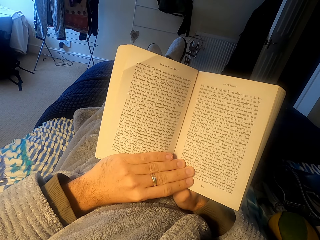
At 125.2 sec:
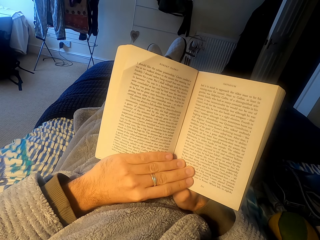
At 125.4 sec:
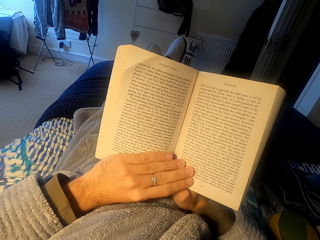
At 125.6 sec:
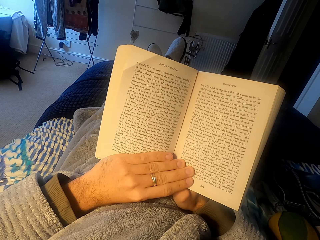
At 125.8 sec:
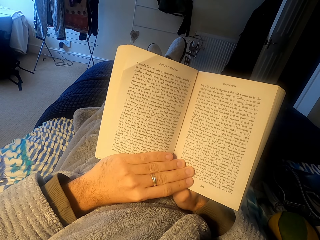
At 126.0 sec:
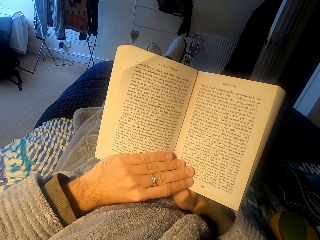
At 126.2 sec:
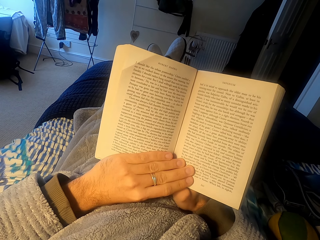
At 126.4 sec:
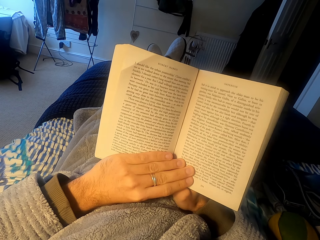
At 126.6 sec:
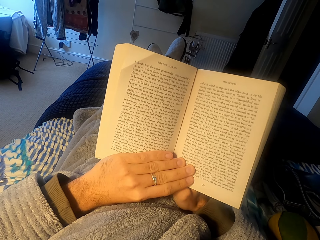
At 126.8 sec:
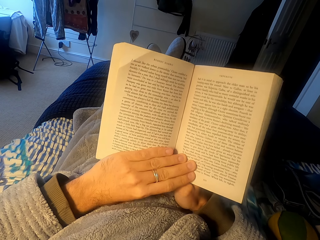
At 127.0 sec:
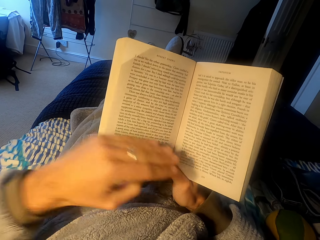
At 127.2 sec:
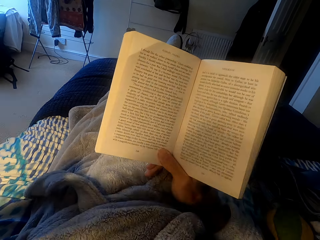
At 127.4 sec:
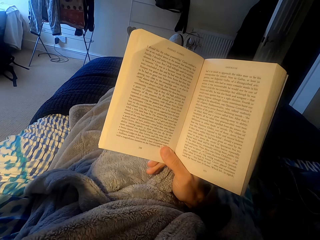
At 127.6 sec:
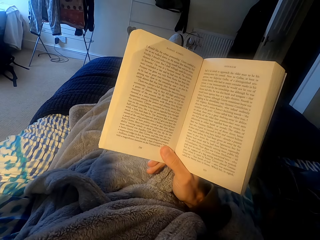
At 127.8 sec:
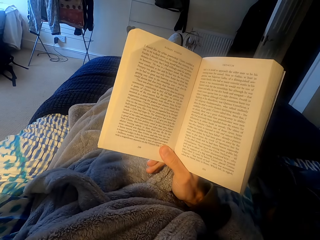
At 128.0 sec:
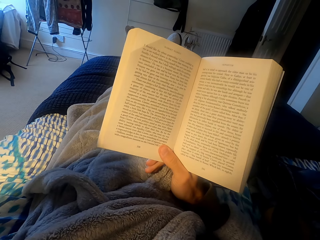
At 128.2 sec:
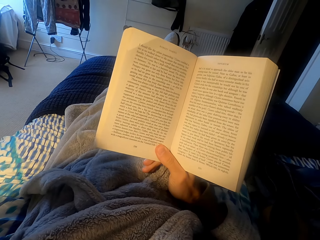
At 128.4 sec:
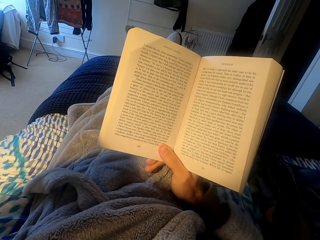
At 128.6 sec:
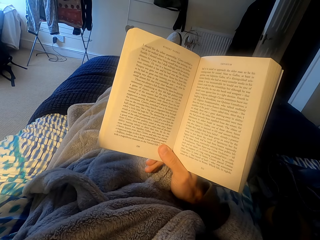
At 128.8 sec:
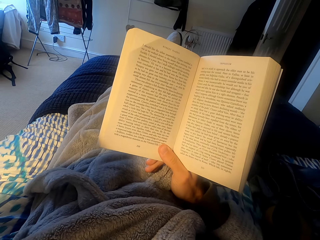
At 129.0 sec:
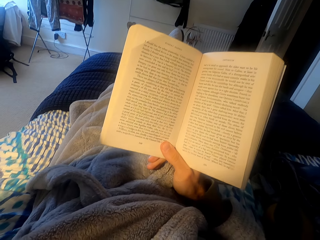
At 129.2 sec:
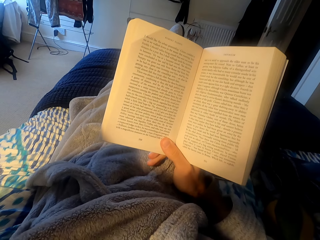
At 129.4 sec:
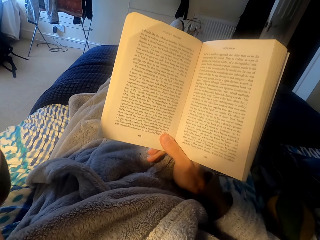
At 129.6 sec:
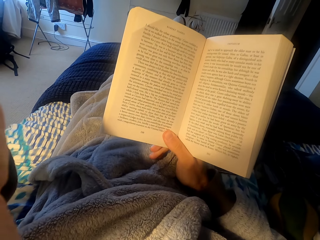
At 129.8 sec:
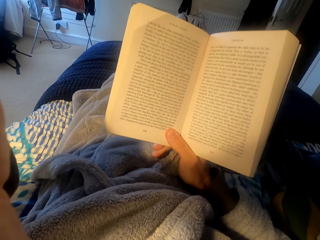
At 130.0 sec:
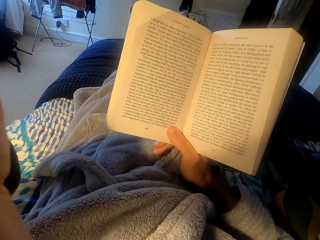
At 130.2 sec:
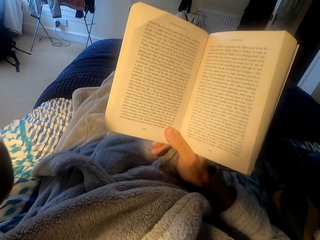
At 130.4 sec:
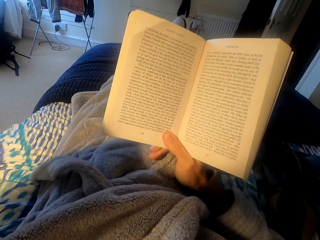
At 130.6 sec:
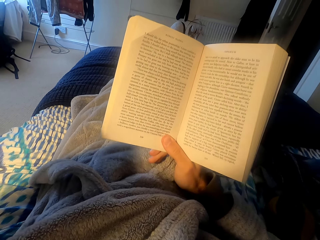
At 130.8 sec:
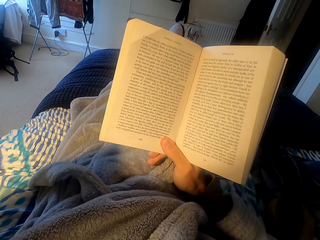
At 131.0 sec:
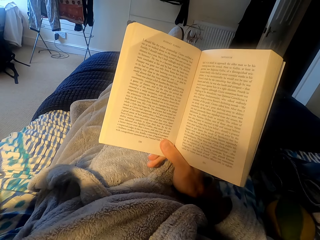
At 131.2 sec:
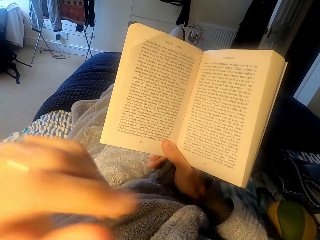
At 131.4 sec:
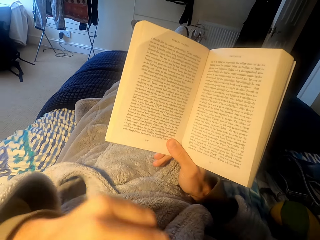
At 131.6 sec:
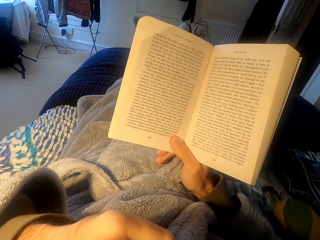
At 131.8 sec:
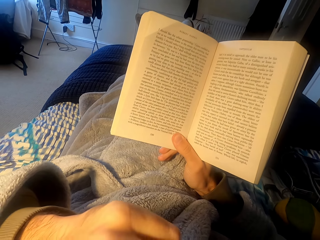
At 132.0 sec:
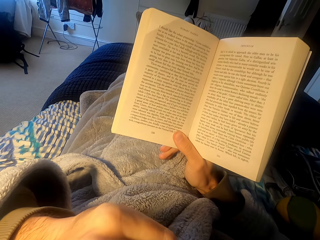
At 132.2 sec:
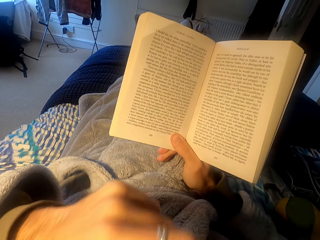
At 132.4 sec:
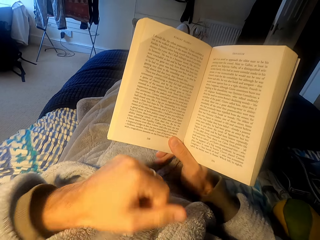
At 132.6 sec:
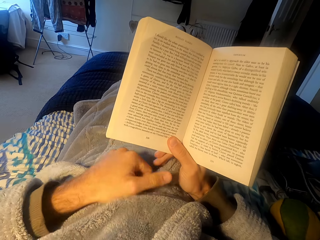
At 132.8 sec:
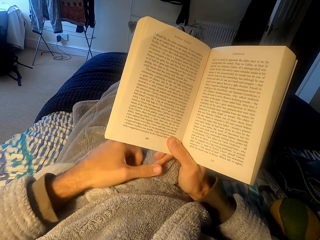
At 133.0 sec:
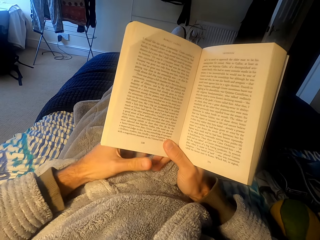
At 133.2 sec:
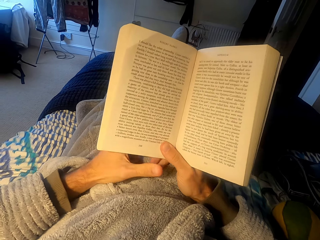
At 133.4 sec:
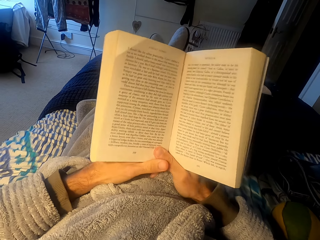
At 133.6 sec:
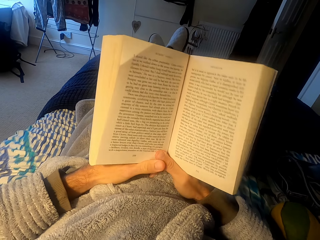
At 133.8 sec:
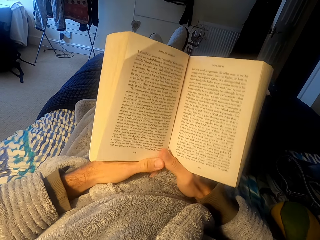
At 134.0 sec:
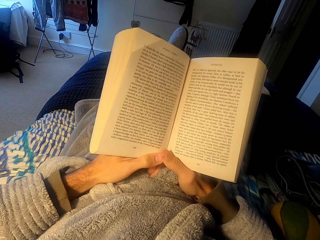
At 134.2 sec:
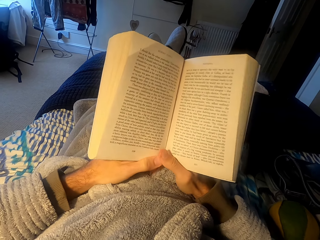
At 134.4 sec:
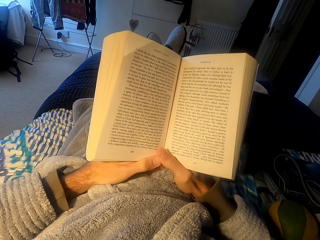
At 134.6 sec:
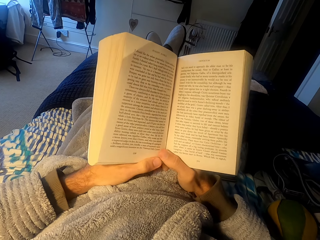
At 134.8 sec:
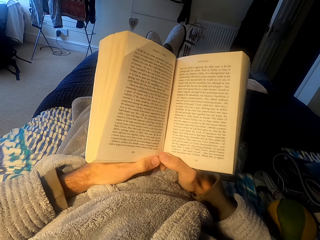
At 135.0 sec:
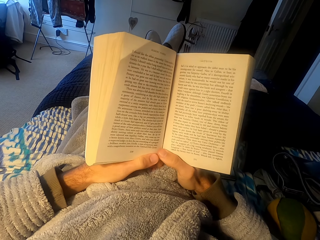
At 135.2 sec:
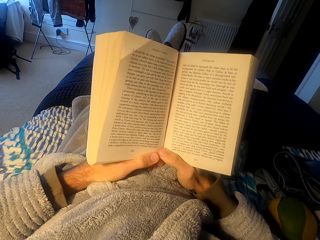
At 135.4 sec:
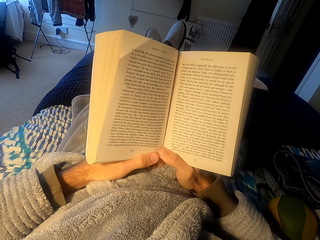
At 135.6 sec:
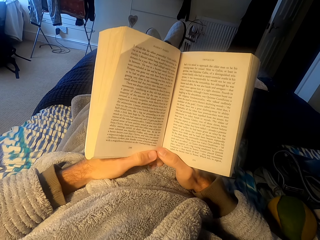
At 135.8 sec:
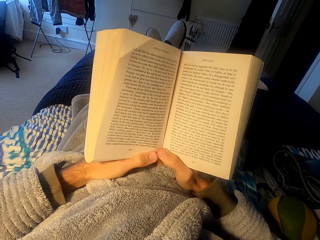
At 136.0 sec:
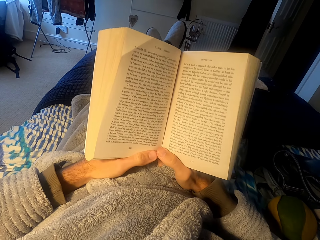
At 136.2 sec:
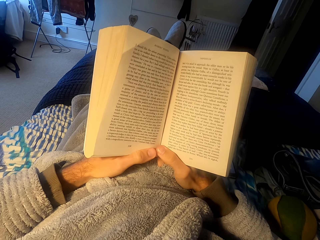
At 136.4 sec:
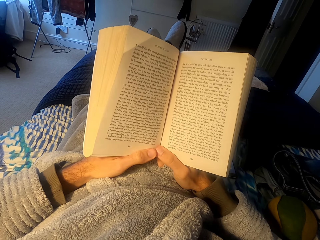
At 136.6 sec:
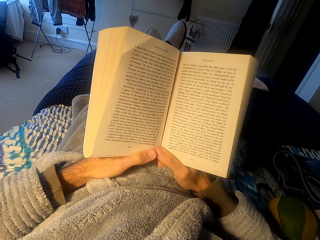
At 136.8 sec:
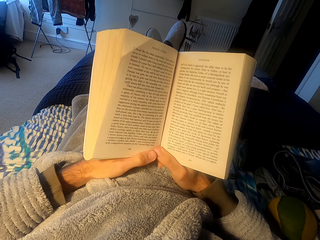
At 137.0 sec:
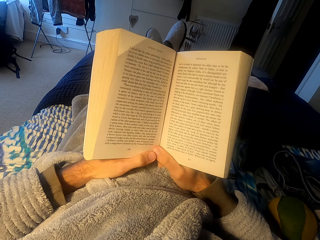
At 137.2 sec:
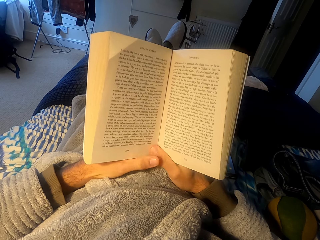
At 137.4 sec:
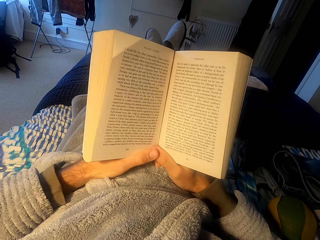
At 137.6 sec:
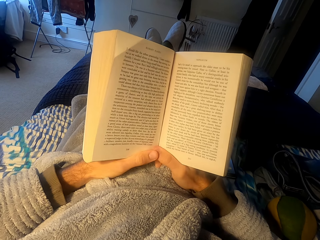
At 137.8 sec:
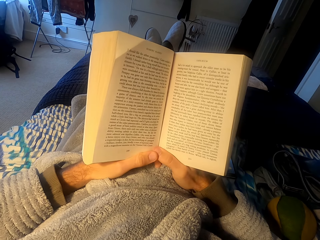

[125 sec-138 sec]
The camera wearer adjusts the camera. They touch the face. They read the book.

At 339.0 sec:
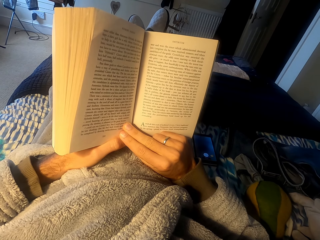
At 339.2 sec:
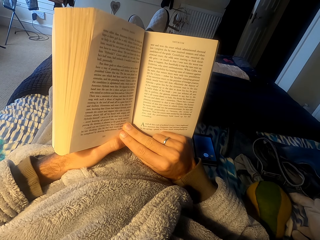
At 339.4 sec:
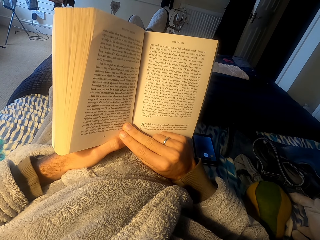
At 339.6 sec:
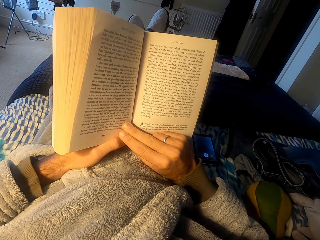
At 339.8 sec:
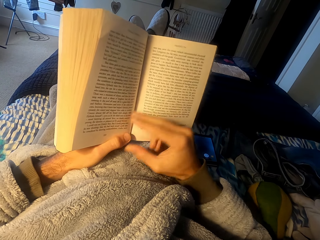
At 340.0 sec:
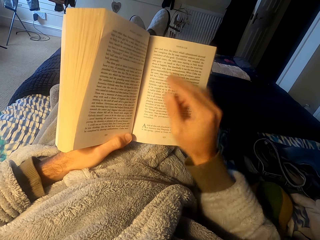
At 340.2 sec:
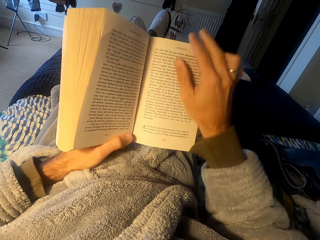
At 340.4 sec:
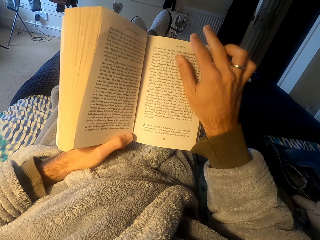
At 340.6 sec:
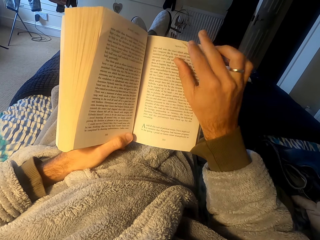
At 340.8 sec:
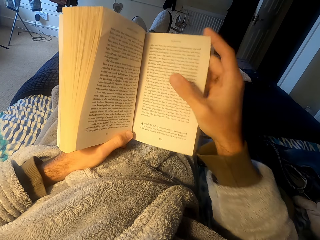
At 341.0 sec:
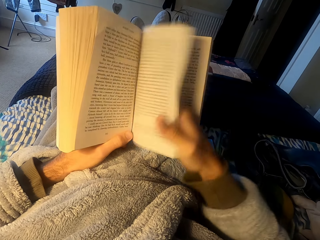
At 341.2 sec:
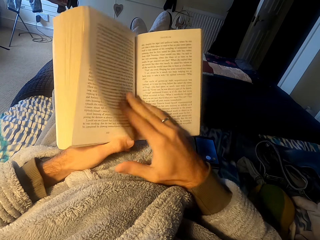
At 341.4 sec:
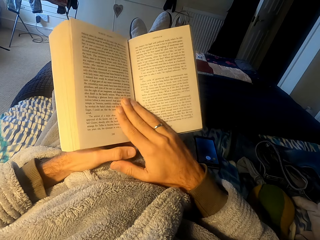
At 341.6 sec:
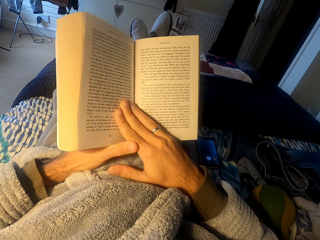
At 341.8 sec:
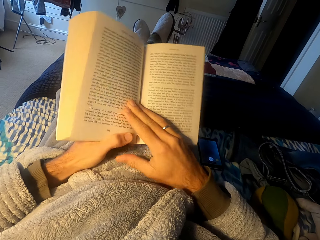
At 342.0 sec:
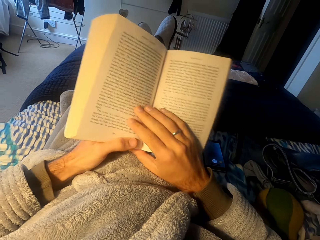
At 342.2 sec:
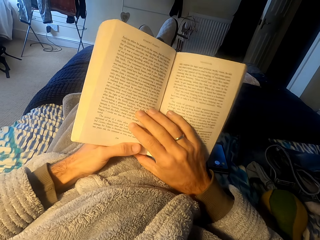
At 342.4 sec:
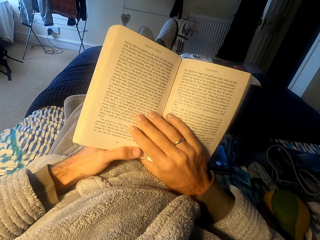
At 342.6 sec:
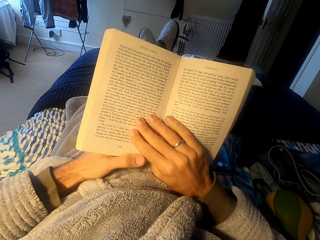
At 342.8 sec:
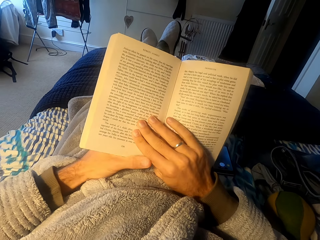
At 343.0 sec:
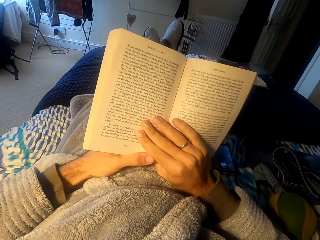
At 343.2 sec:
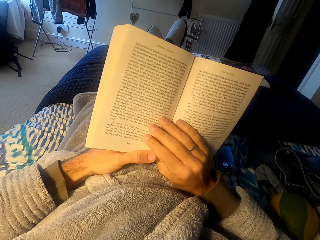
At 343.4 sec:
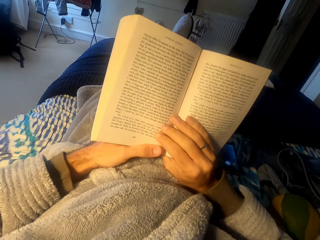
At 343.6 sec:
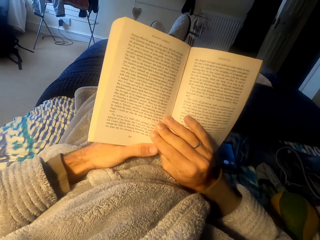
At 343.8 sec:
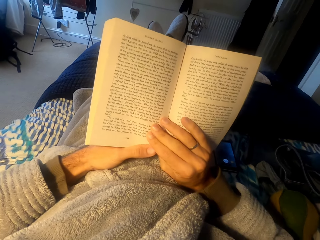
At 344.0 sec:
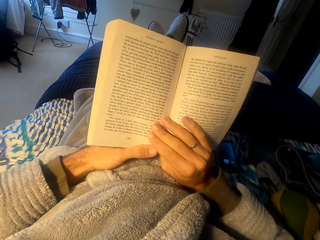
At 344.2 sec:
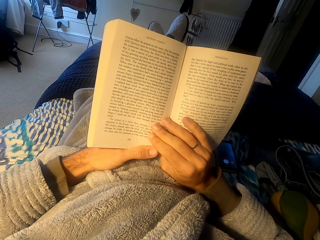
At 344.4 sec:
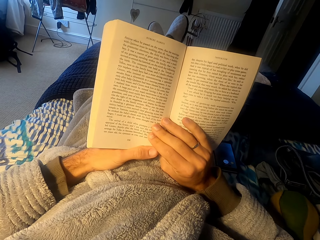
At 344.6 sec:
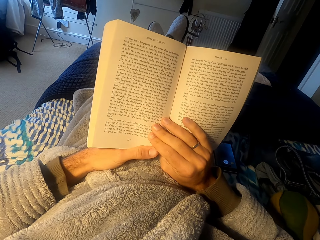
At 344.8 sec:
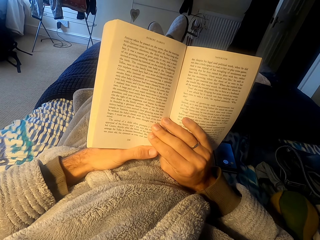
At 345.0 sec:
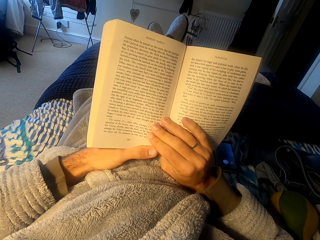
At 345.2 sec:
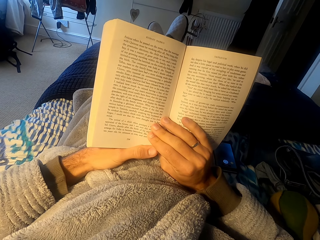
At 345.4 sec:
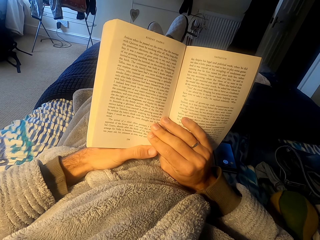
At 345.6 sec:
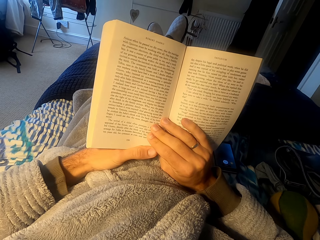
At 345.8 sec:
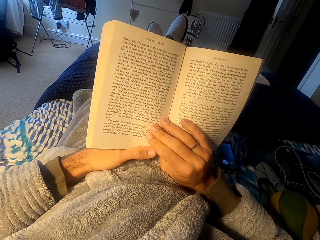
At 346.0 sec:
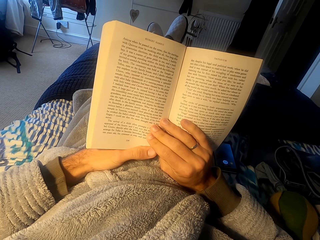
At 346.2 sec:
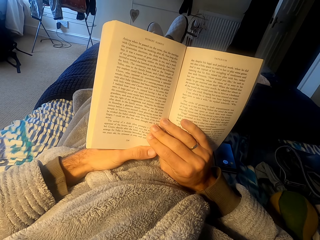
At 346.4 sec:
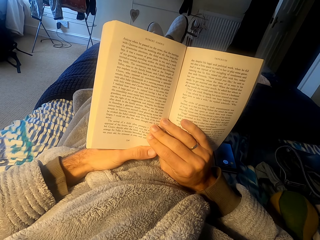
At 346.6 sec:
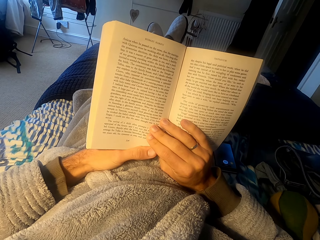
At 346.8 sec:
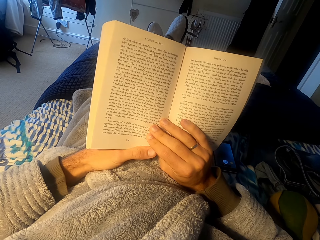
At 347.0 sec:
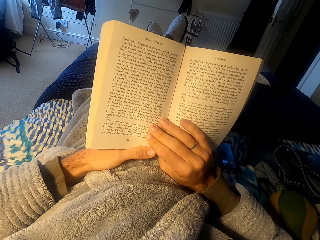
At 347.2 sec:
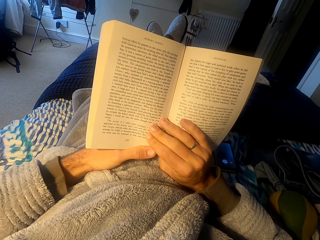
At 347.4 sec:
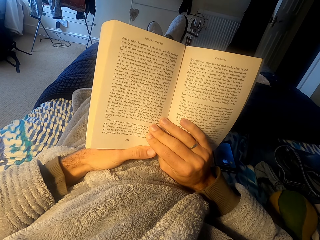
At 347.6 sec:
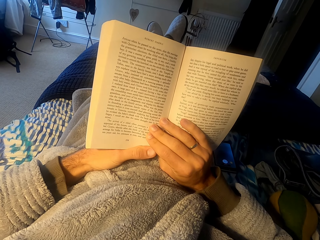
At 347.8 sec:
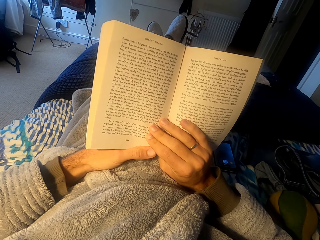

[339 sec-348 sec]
The camera wearer flips the pages. They read a book.
